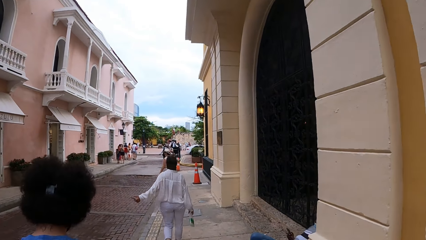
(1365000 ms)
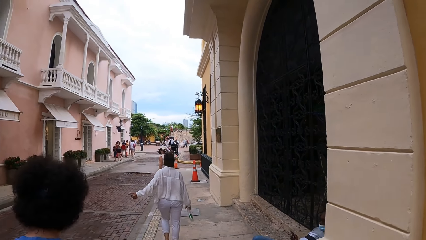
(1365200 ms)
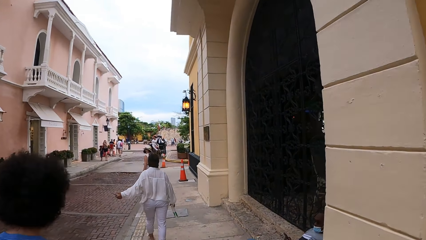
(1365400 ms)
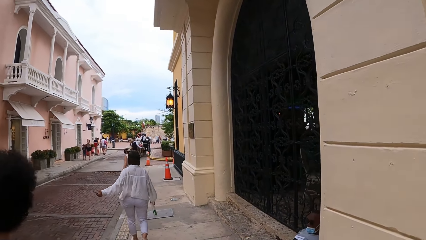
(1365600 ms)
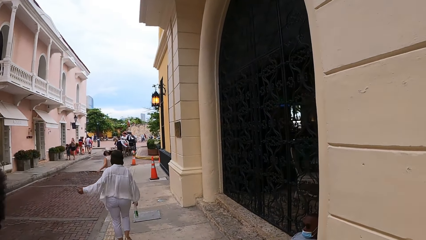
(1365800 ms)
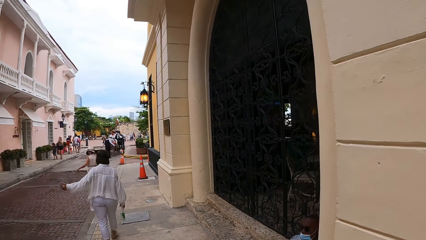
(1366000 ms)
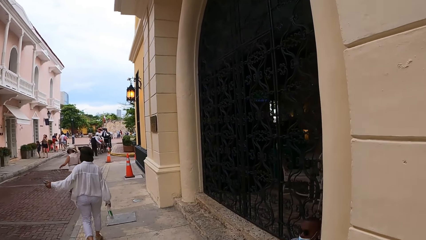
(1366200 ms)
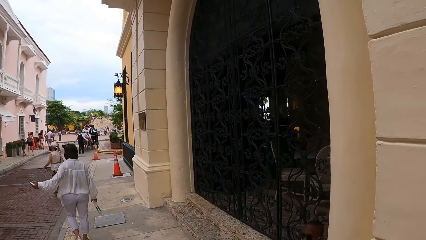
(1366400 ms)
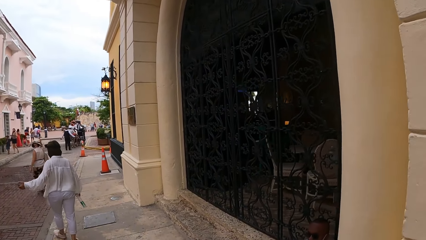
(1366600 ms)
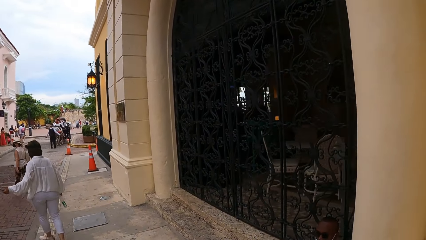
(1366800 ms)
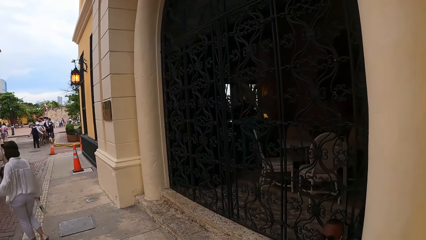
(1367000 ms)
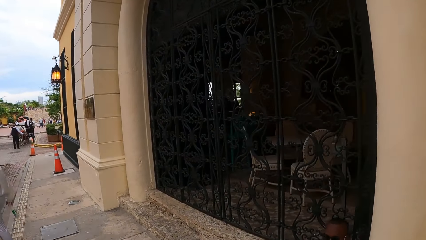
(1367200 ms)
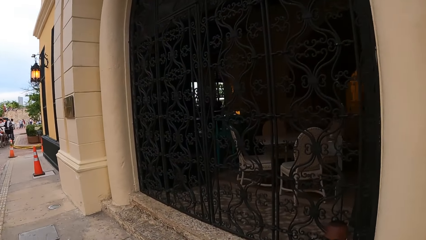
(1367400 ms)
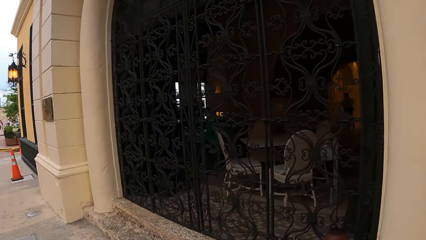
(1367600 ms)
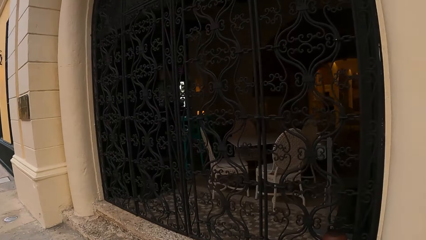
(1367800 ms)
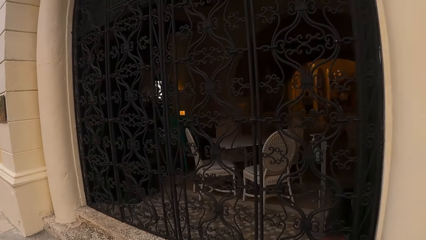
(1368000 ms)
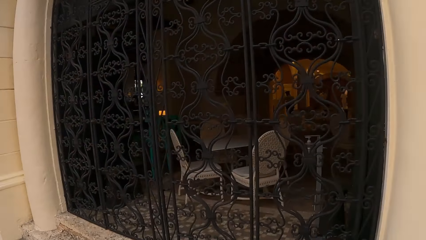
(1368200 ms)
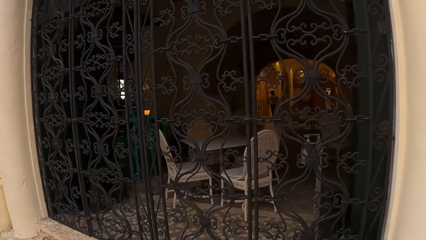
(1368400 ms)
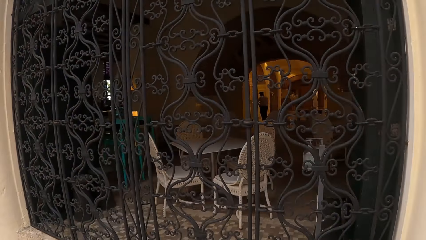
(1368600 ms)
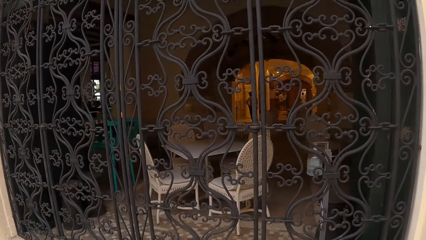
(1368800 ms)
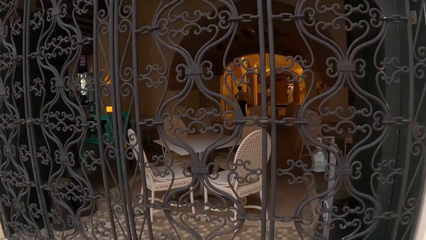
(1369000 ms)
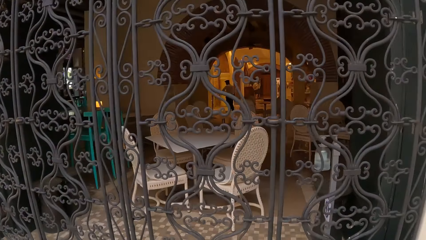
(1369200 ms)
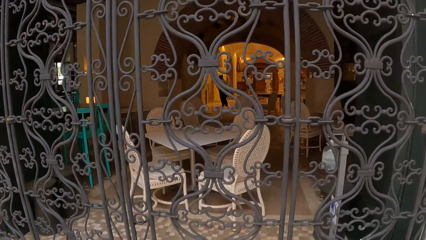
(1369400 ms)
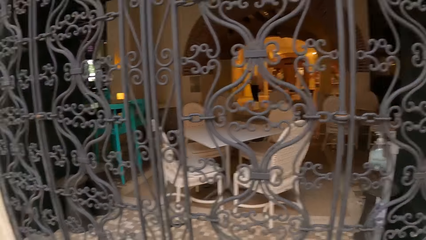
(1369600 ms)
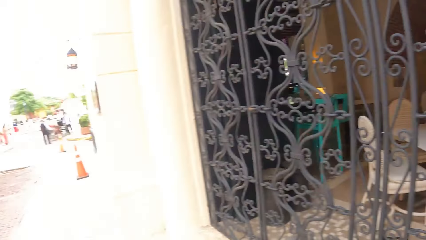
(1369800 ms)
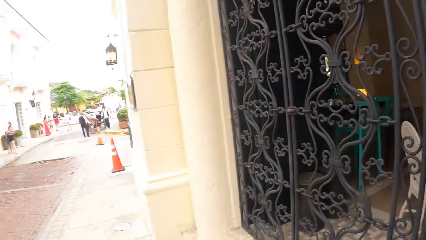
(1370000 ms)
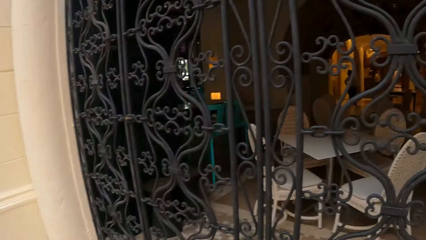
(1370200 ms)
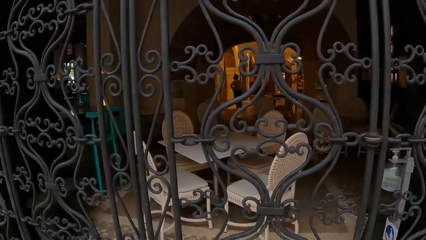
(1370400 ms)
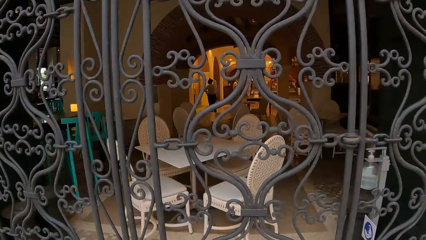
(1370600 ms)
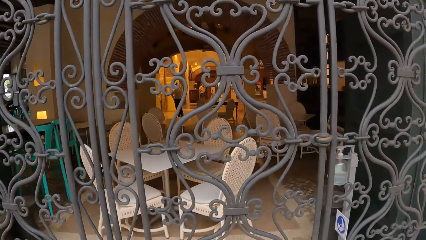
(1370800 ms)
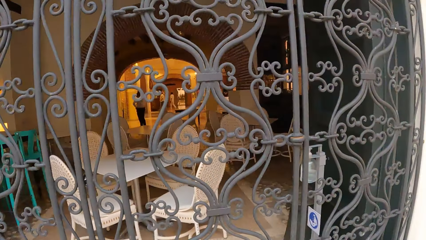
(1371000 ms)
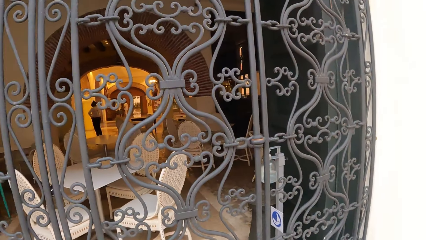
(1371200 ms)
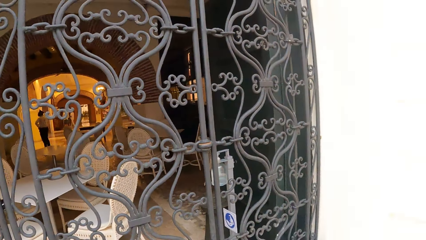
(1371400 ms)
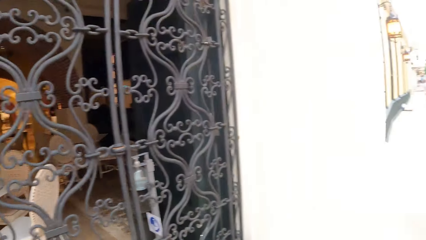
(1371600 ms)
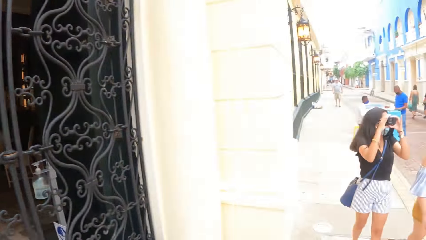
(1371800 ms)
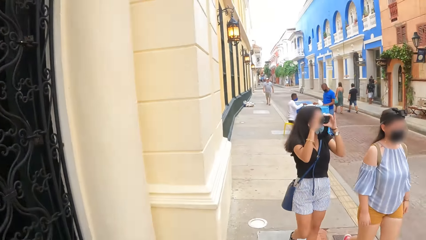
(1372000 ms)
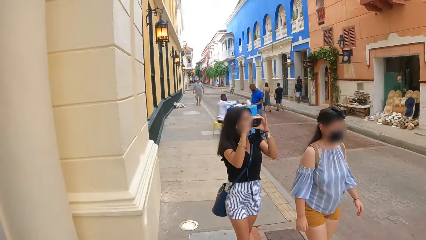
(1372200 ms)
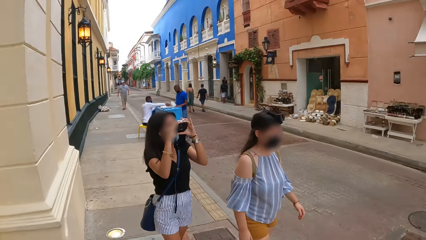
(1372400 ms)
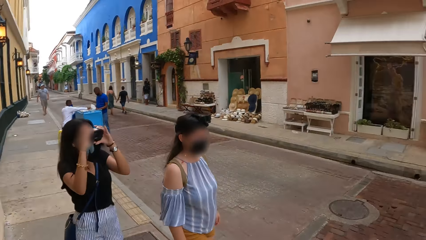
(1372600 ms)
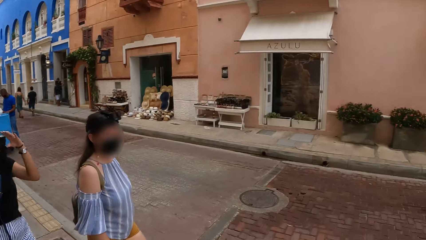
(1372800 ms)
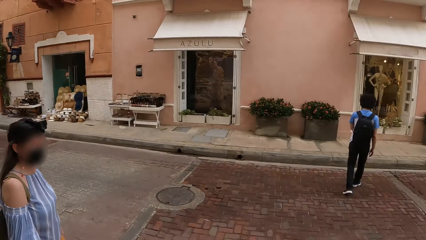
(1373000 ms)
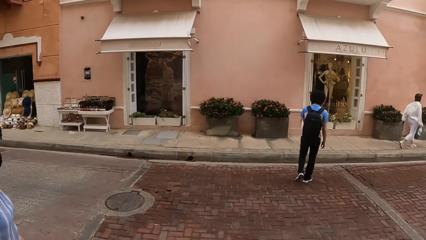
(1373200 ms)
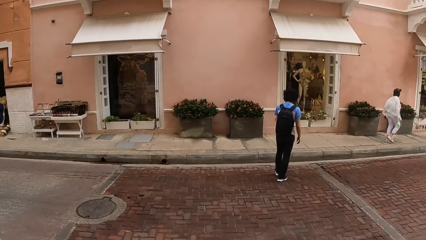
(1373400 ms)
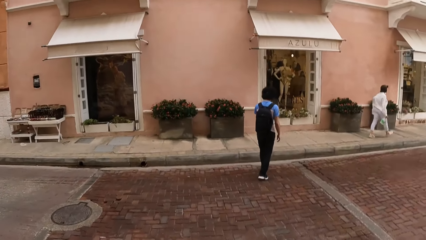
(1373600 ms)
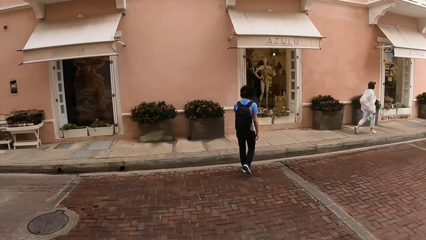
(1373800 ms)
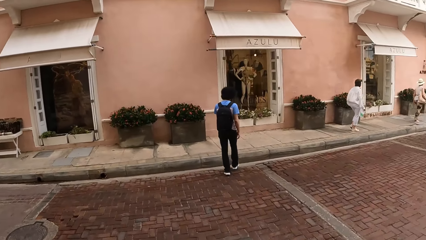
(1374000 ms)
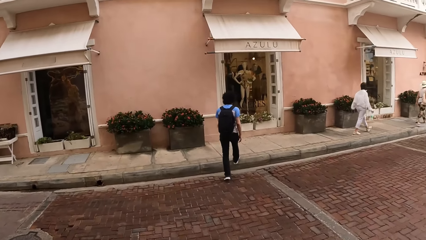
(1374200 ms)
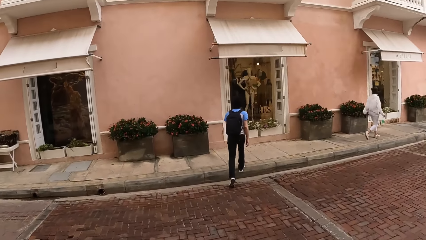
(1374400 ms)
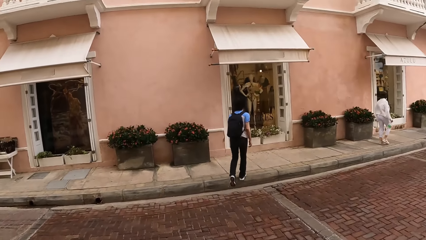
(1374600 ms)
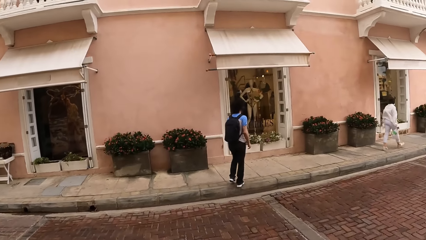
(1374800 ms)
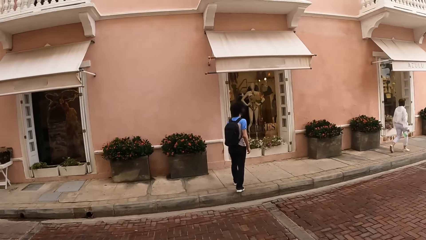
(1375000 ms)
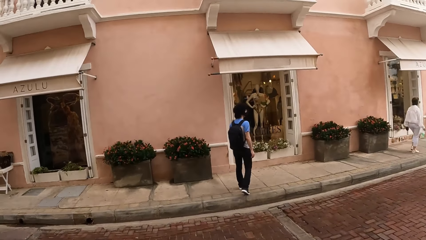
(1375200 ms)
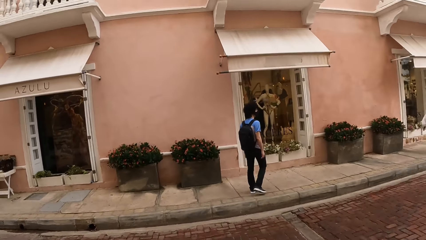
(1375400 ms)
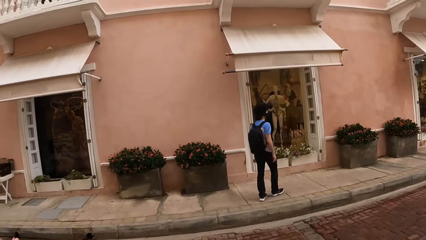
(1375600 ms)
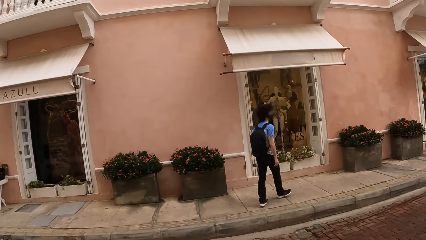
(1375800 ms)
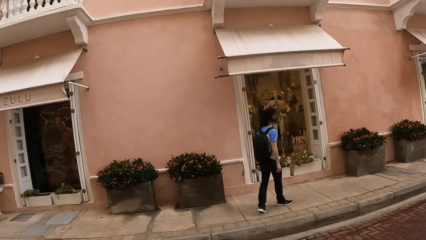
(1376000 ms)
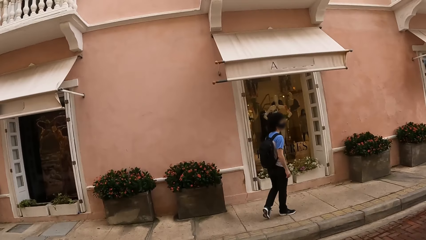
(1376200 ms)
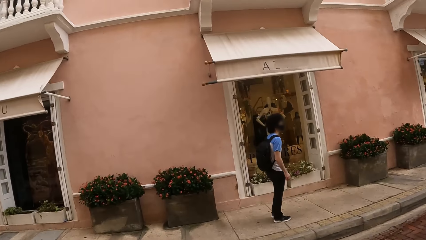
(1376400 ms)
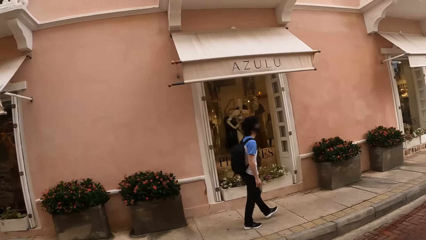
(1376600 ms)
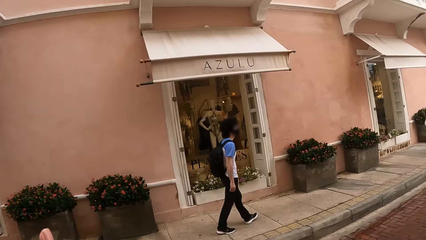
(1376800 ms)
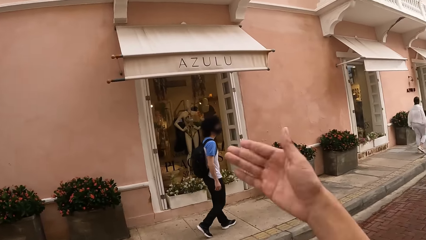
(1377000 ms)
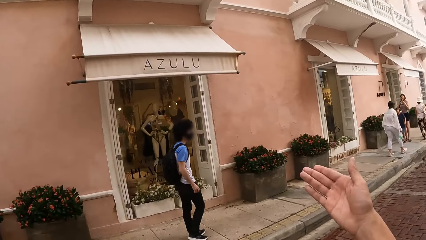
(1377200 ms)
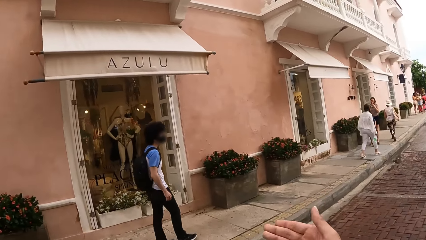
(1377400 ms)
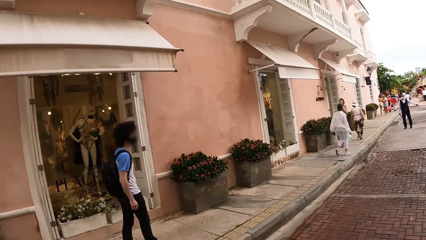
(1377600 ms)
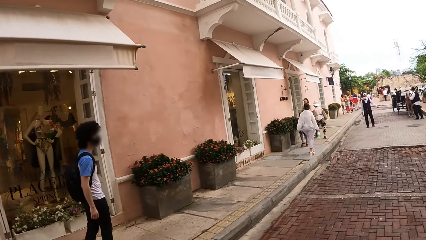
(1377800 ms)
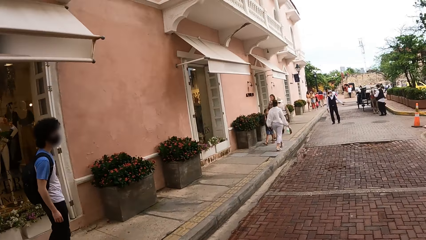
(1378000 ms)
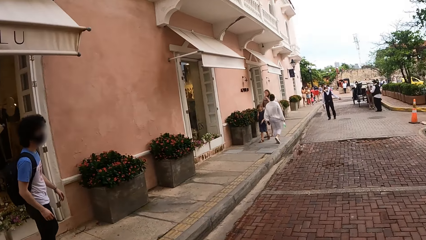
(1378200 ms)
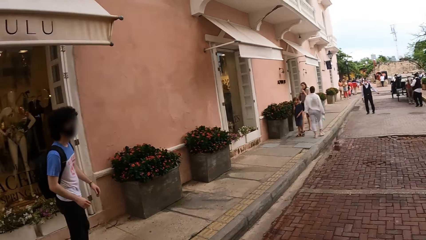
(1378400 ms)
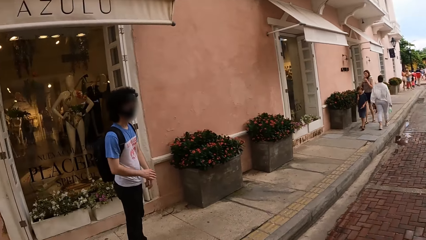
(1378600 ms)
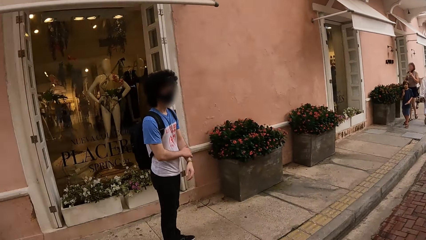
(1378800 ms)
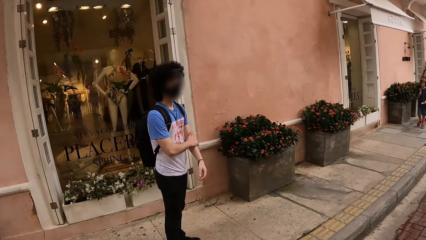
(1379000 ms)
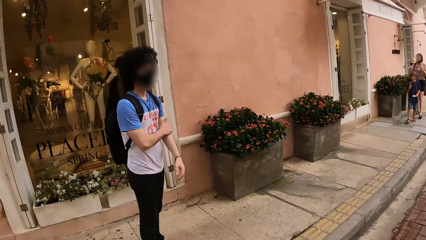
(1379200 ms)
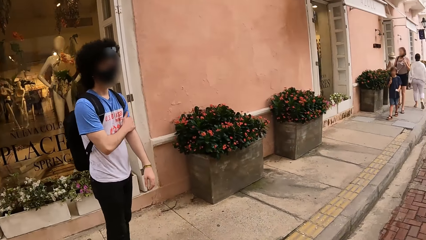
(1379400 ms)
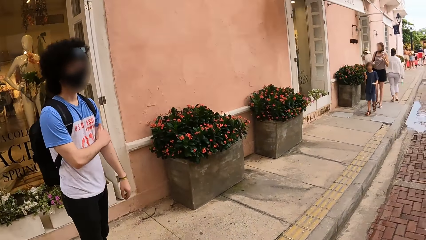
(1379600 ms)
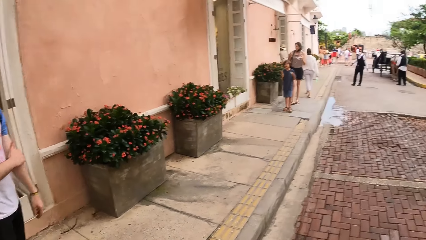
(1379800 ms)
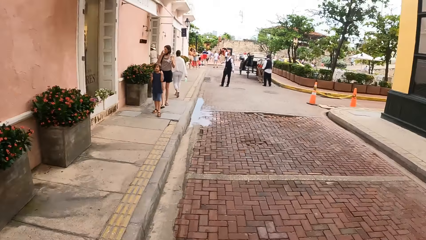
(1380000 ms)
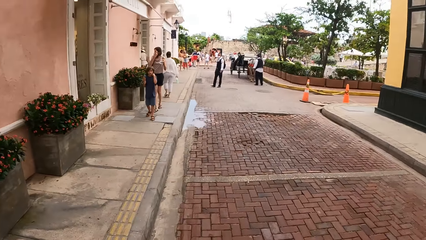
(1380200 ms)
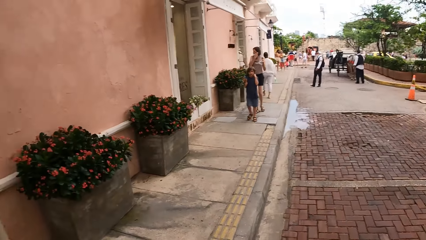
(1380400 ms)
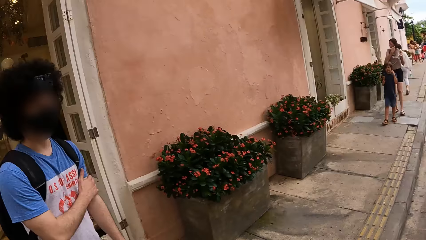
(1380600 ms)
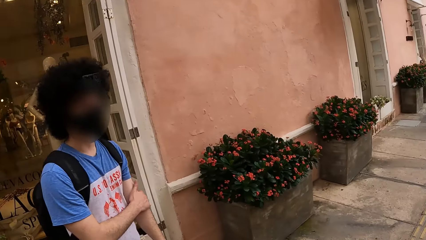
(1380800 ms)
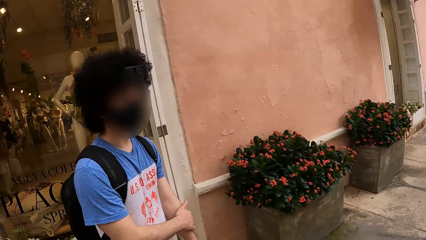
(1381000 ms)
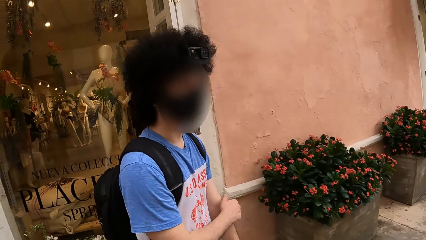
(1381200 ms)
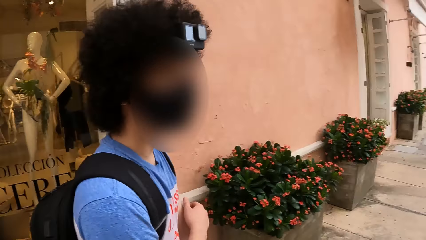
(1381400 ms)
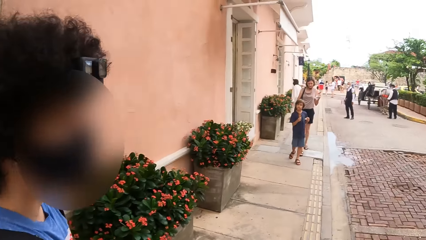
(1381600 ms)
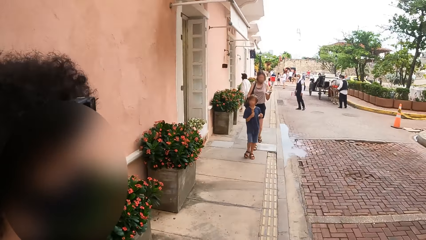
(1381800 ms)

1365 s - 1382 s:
The camera wearer walks on the pavement. They walk along the pavement. They raise the right hand.
